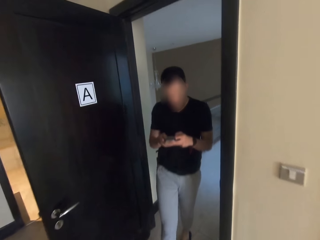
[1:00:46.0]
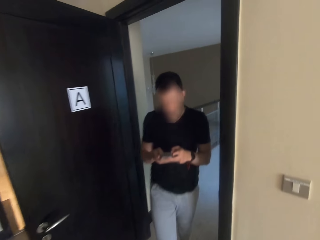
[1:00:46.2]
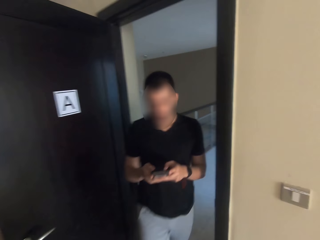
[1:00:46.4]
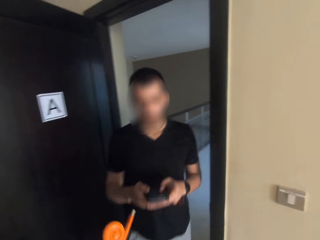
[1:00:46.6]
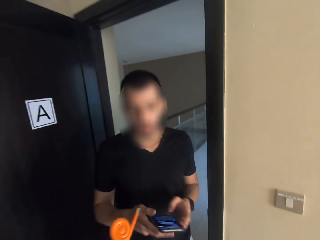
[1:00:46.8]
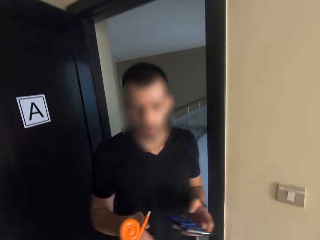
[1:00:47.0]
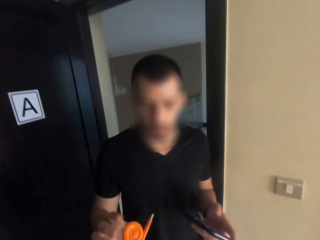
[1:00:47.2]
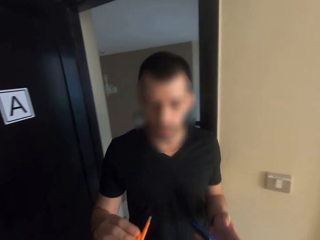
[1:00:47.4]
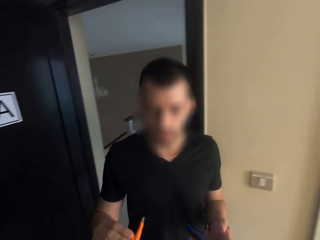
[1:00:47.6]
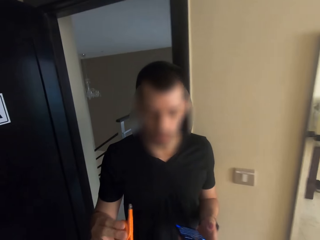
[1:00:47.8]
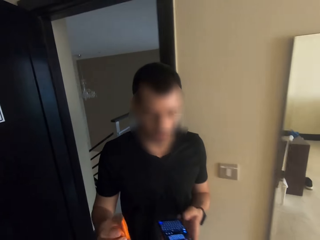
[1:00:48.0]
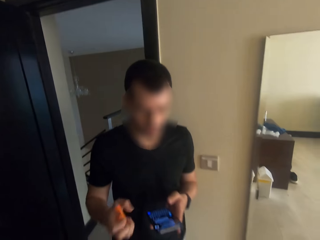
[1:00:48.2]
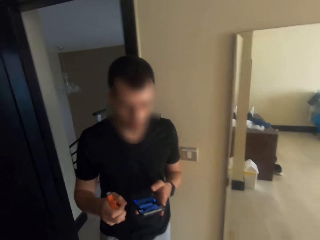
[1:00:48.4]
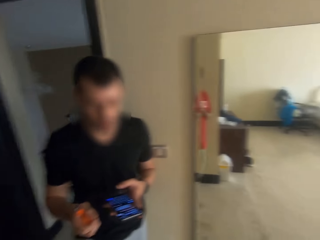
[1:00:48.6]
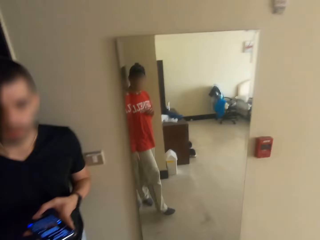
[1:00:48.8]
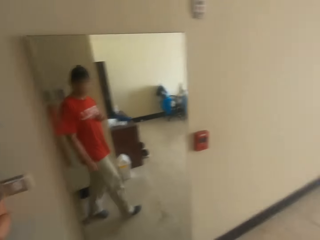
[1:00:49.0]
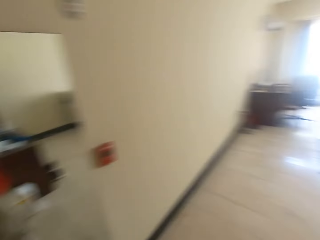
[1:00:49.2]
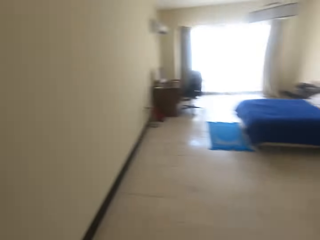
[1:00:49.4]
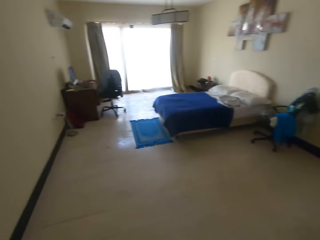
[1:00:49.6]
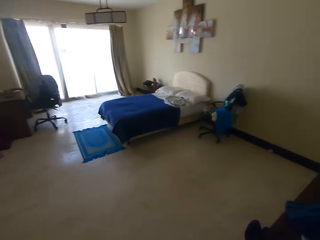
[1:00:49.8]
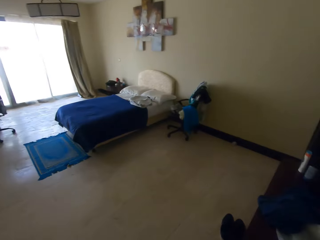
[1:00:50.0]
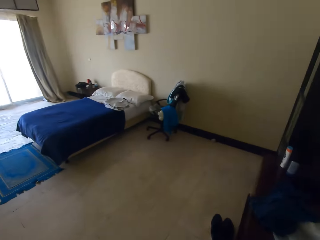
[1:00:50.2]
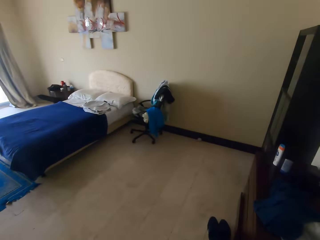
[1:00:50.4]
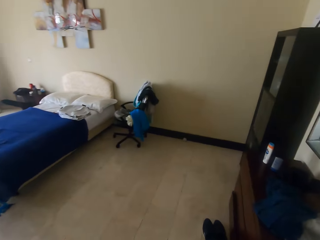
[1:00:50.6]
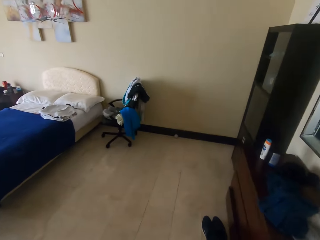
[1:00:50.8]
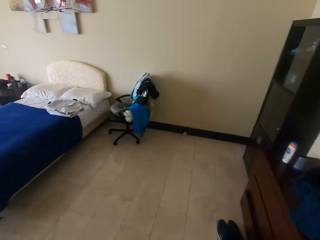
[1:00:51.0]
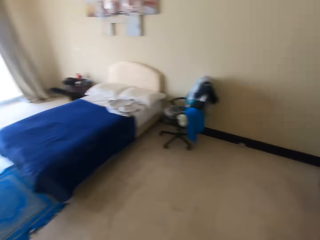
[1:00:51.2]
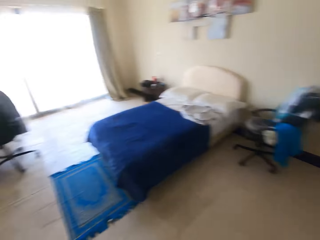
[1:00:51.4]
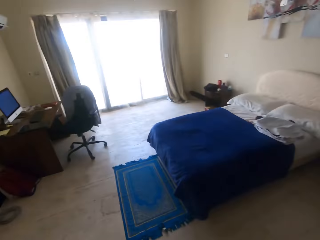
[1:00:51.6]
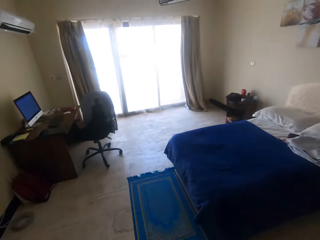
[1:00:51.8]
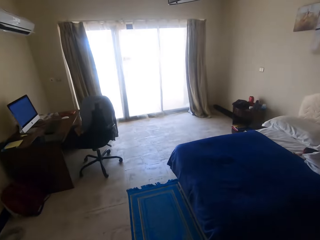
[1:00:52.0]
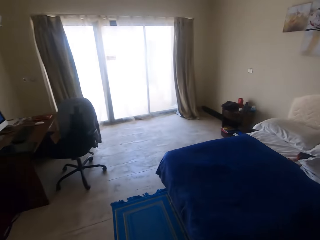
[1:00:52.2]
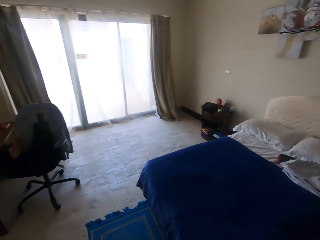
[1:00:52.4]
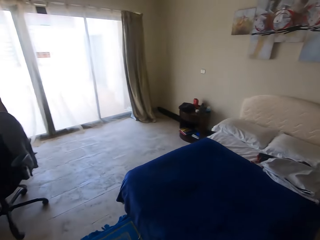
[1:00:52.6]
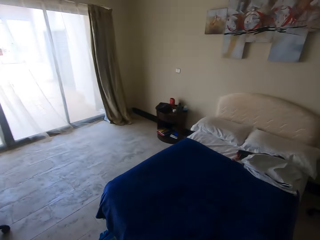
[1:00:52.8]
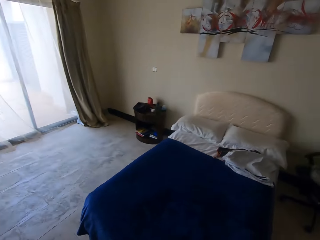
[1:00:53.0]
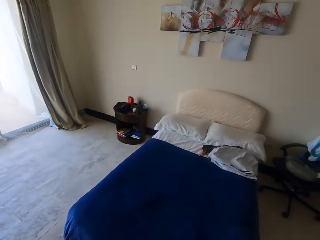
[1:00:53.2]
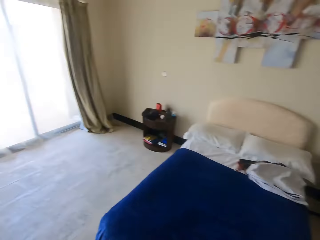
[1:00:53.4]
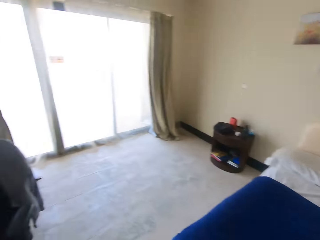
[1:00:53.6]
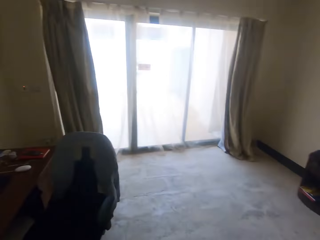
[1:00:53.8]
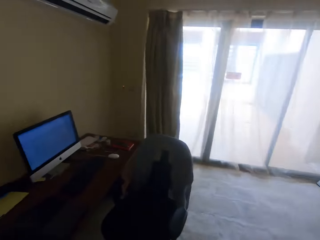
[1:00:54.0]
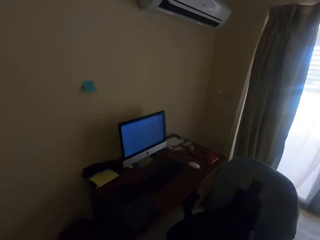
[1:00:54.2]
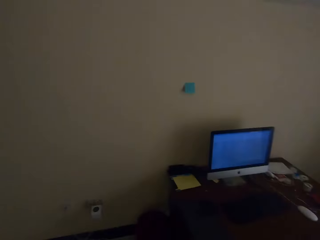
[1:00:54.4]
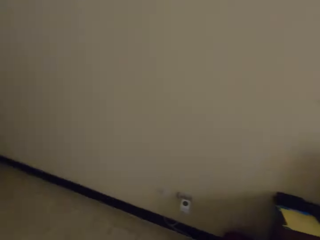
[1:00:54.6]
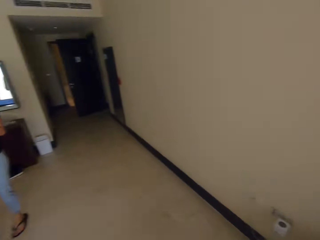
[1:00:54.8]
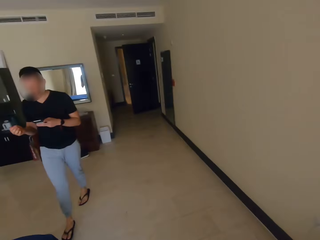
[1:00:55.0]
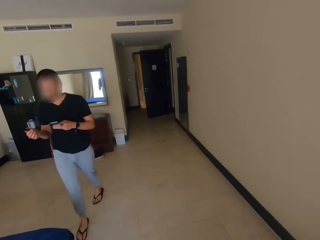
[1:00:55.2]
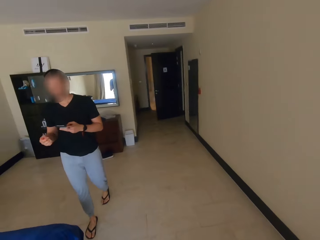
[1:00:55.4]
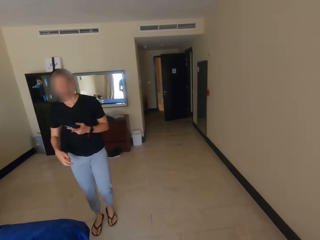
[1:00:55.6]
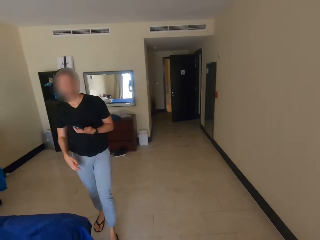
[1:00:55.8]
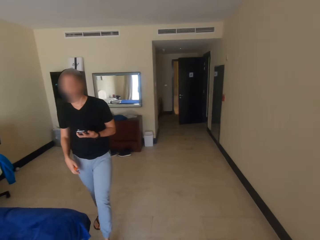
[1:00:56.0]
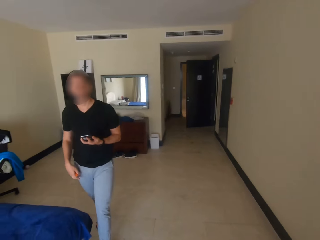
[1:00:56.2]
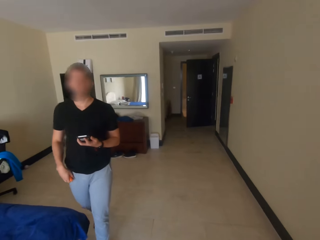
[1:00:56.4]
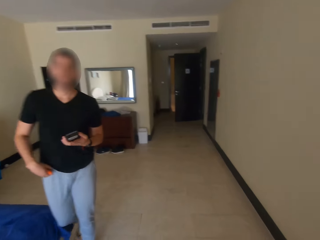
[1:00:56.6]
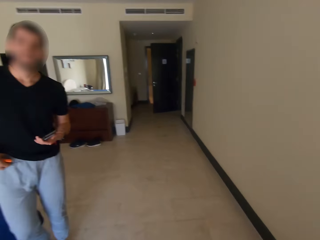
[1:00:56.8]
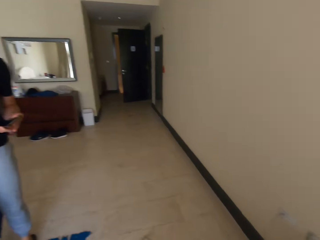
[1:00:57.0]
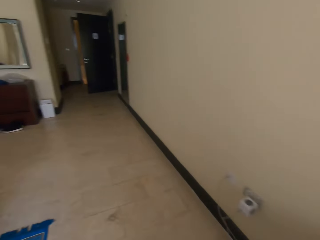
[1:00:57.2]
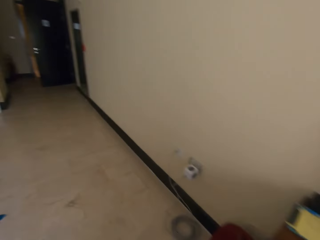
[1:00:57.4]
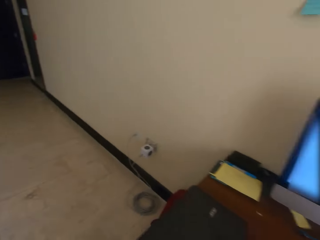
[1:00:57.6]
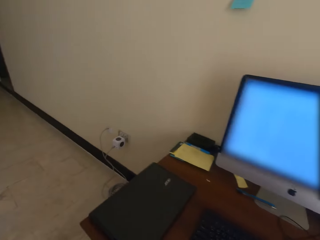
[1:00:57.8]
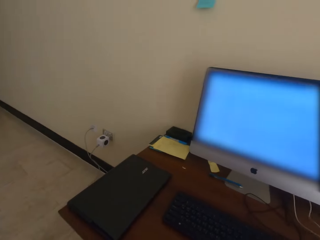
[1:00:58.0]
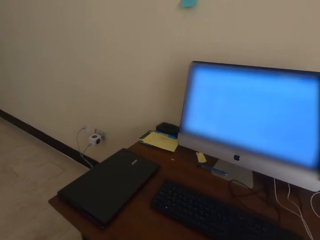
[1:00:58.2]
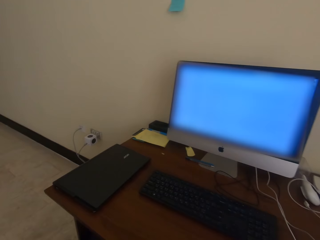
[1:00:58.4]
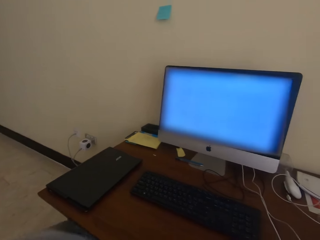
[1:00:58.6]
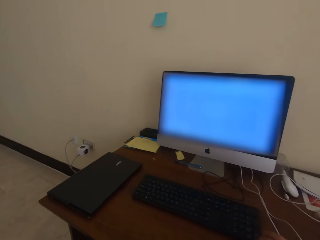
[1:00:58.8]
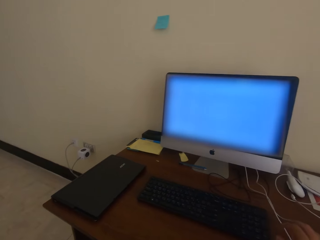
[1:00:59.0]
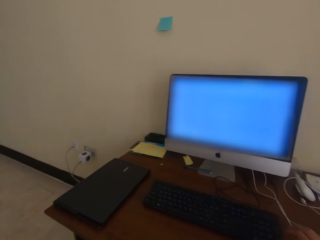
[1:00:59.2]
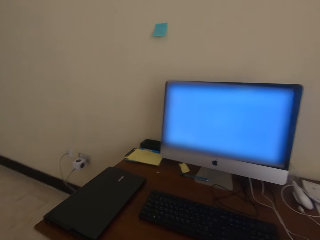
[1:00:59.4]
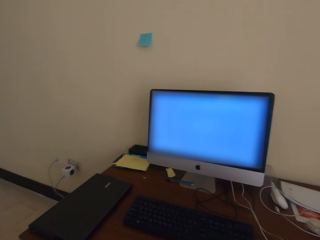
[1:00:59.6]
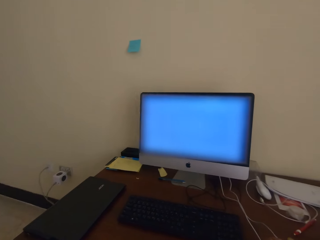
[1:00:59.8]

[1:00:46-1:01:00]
The camera wearer talks to a man. They give the man a pencil. They give the man something. They walk around the room. They talk to the man. They sit on the chair.

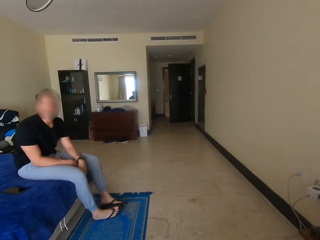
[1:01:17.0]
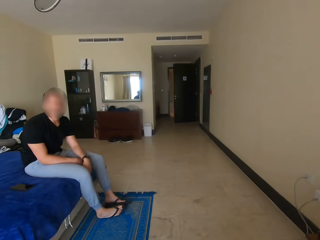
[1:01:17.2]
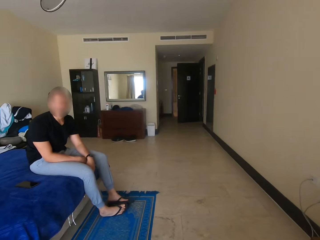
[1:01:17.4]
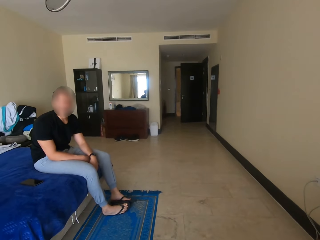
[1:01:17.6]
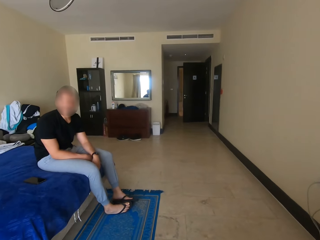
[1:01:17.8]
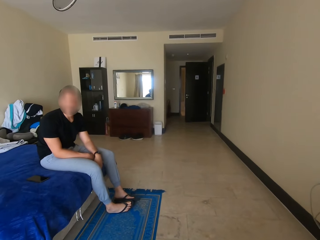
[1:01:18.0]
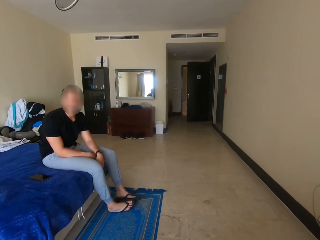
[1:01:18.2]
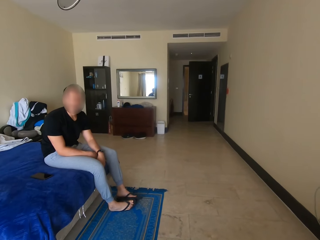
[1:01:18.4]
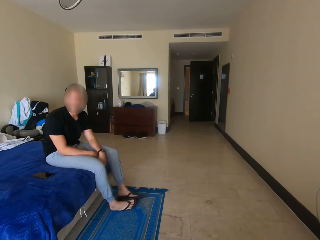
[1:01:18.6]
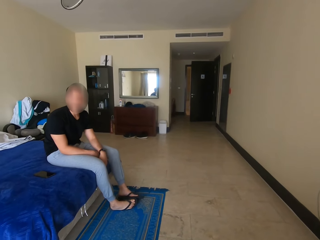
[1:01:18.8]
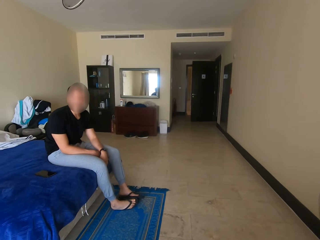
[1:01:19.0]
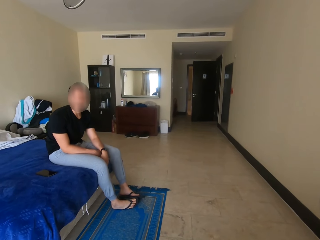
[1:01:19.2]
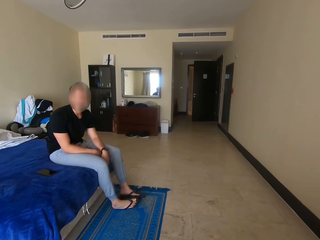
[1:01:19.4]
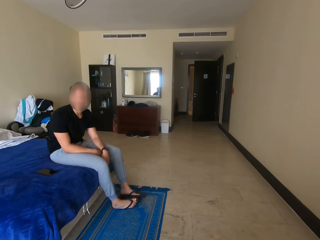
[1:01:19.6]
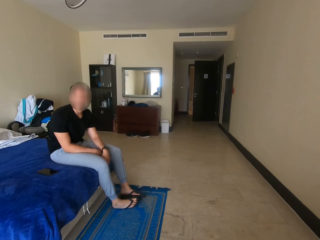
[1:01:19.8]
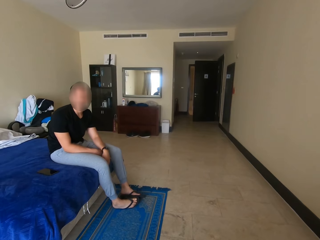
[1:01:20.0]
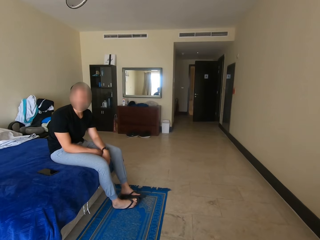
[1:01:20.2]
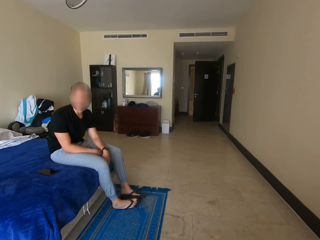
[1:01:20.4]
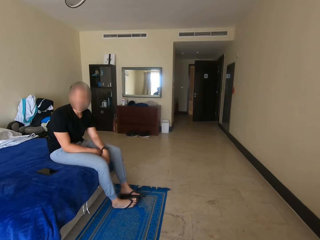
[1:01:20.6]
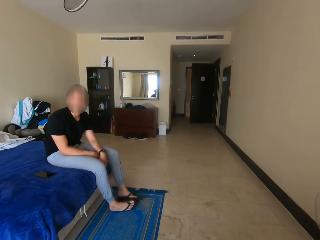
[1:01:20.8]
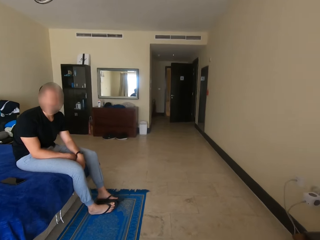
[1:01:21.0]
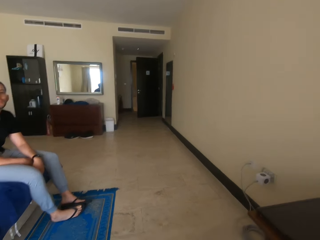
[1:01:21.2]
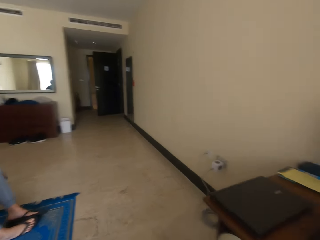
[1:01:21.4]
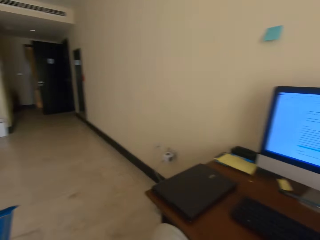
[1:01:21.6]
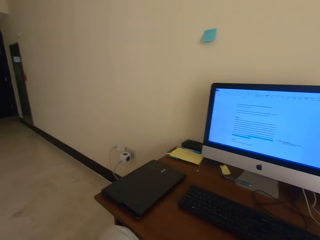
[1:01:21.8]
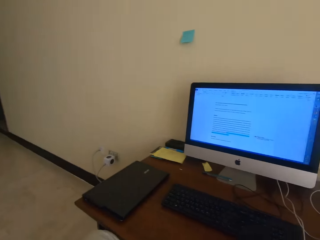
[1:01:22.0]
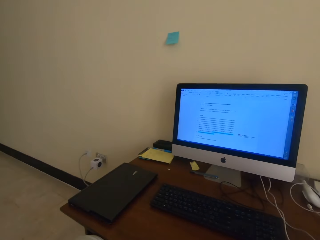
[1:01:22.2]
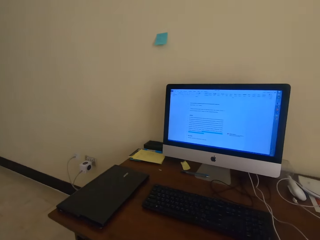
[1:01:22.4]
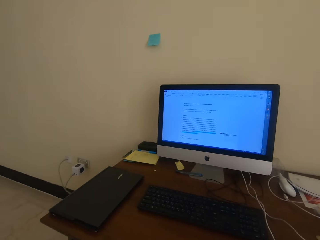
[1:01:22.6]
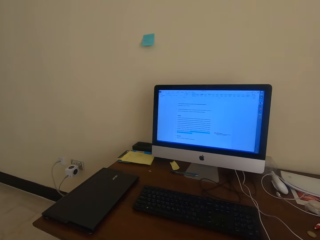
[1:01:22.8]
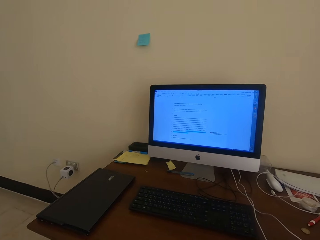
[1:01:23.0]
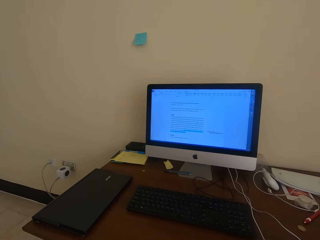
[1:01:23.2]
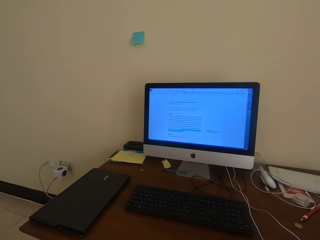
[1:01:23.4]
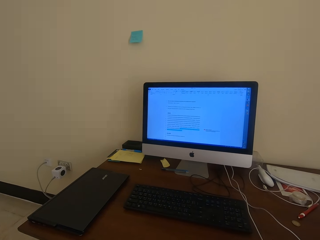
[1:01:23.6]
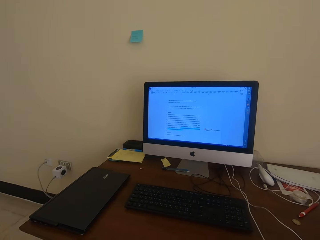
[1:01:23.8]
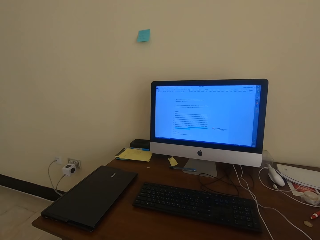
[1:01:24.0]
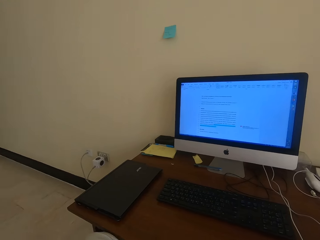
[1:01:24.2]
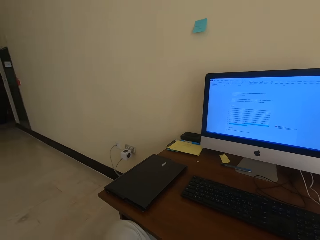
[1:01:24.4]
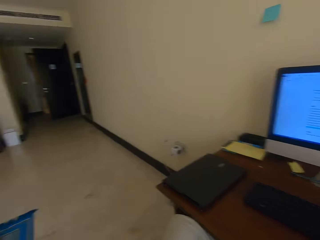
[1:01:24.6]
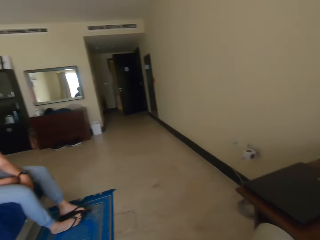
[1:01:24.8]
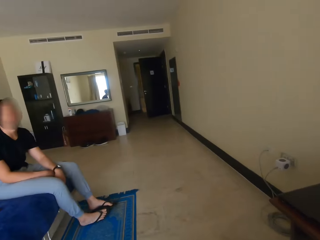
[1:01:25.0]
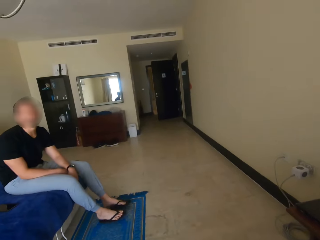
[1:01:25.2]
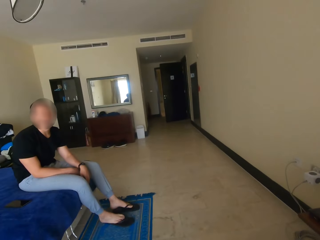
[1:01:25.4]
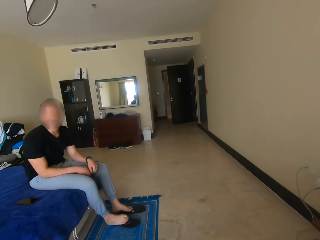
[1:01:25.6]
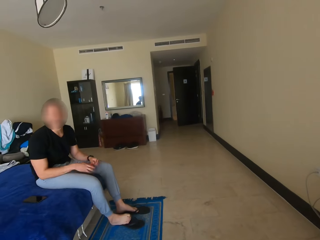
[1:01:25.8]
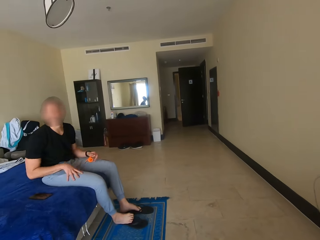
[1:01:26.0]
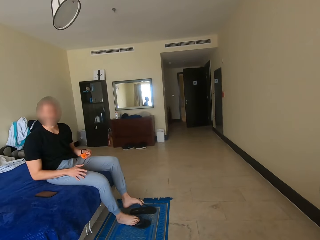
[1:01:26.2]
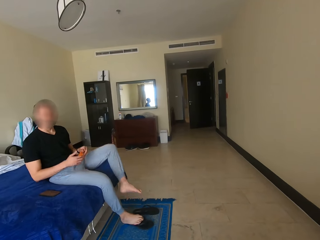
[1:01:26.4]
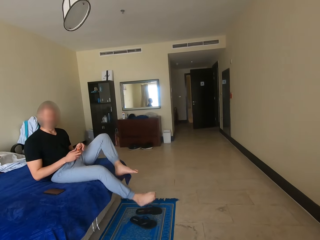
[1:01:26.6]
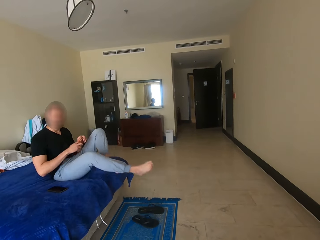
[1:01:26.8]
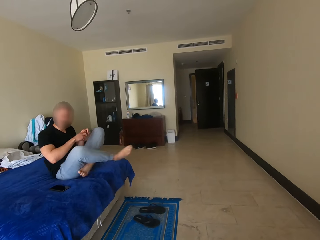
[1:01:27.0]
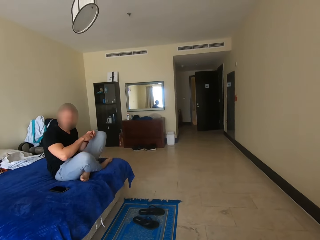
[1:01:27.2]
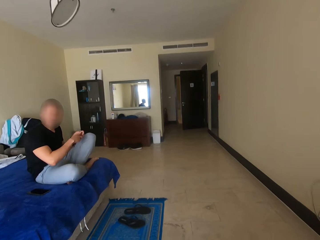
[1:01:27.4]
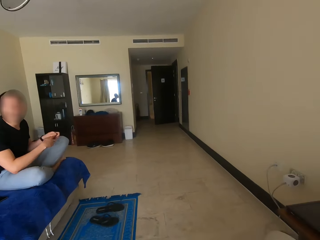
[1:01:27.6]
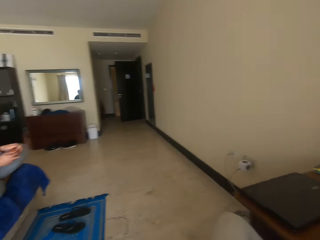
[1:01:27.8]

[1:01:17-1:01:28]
The camera wearer talks to a man. They check the desktop. They scroll on the desktop with the mouse. They talk to the man.
